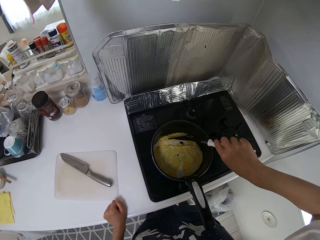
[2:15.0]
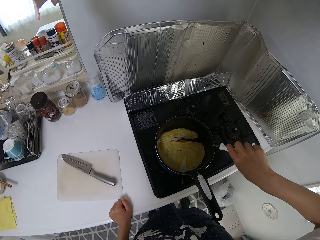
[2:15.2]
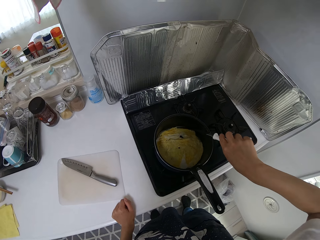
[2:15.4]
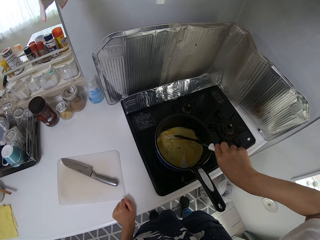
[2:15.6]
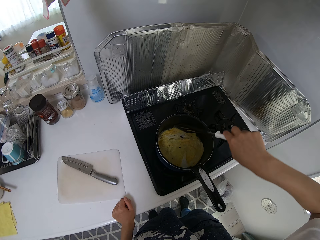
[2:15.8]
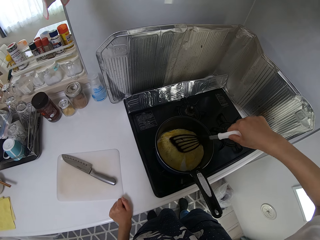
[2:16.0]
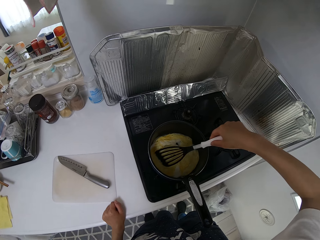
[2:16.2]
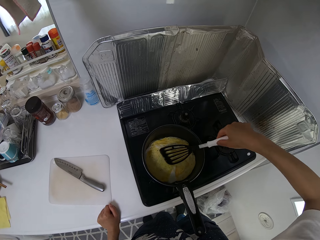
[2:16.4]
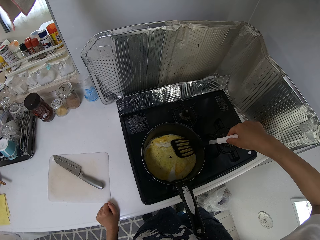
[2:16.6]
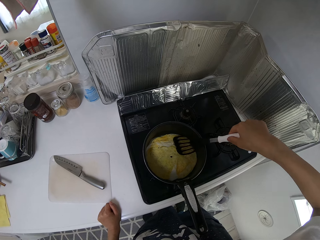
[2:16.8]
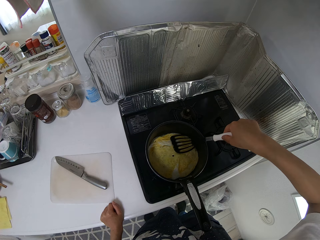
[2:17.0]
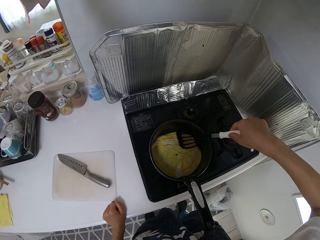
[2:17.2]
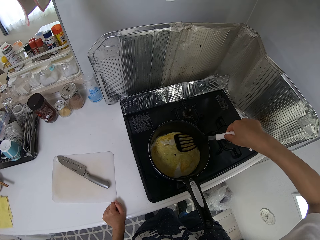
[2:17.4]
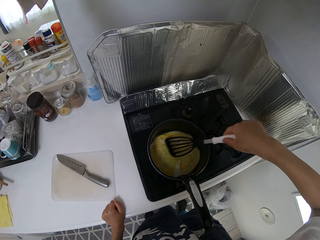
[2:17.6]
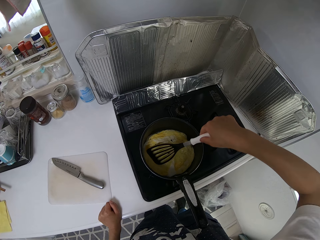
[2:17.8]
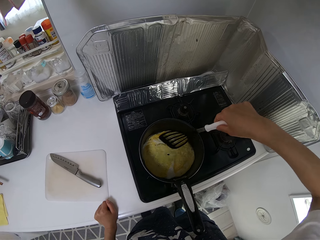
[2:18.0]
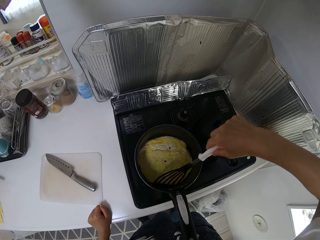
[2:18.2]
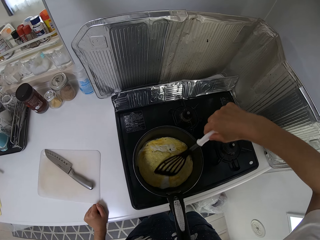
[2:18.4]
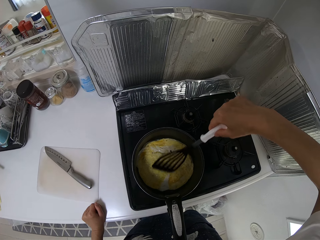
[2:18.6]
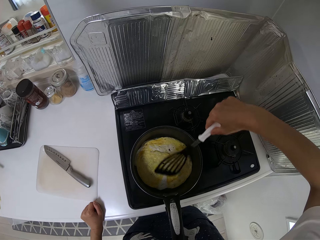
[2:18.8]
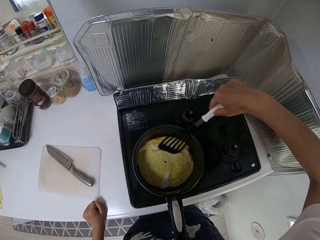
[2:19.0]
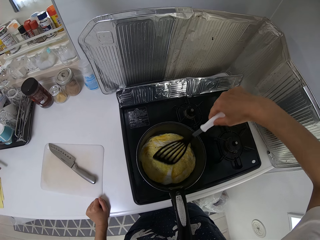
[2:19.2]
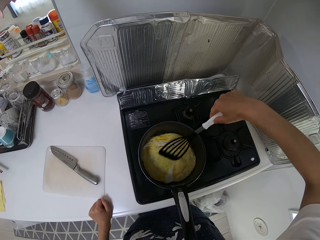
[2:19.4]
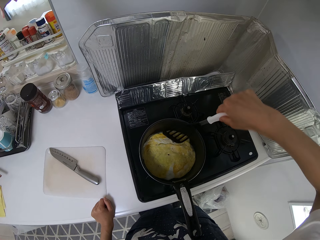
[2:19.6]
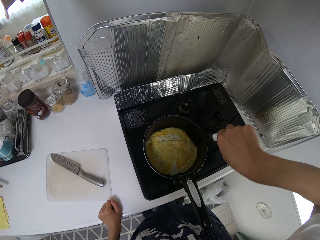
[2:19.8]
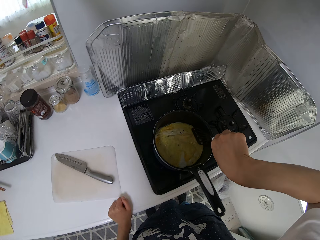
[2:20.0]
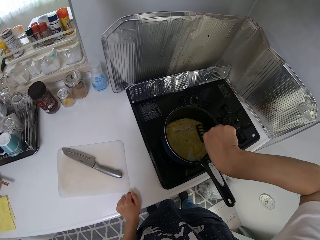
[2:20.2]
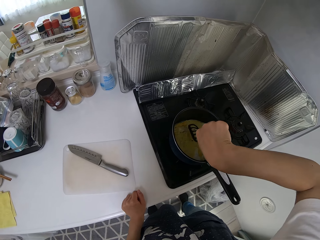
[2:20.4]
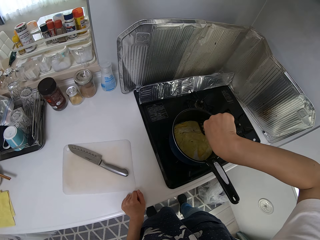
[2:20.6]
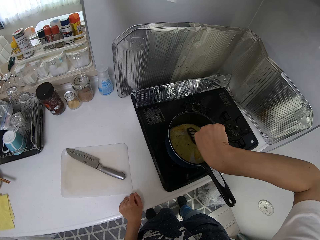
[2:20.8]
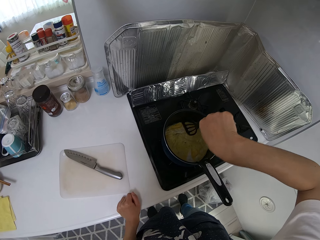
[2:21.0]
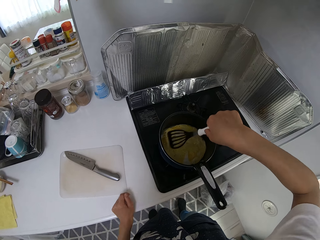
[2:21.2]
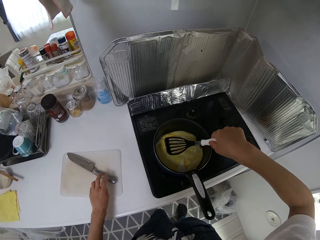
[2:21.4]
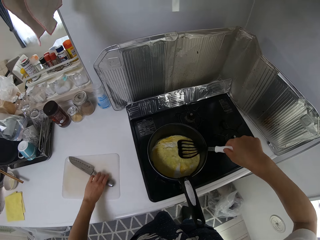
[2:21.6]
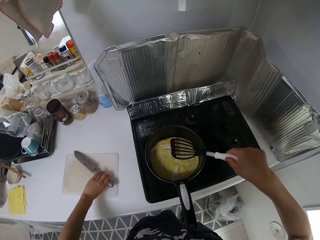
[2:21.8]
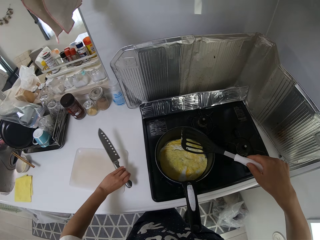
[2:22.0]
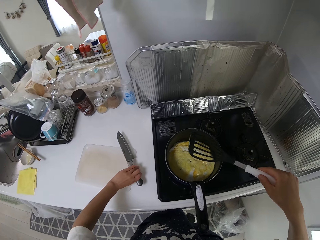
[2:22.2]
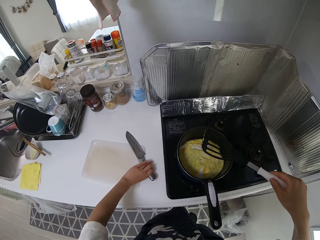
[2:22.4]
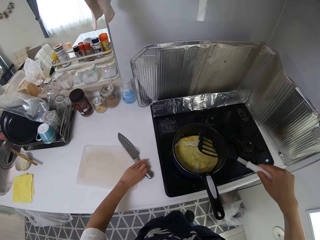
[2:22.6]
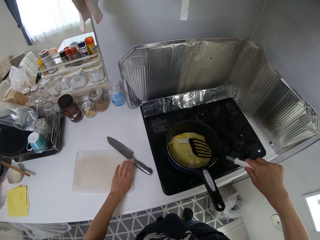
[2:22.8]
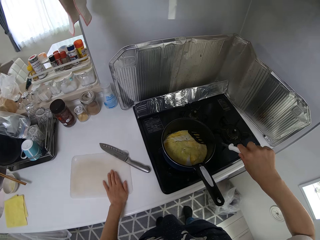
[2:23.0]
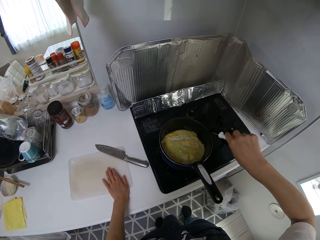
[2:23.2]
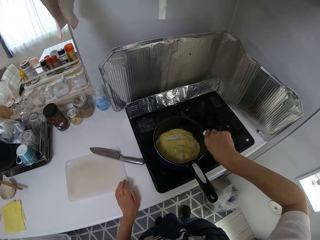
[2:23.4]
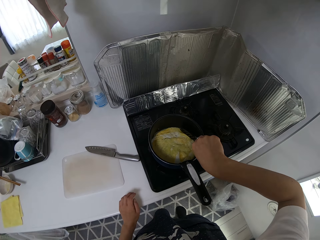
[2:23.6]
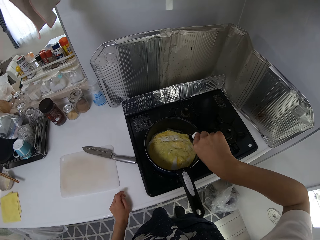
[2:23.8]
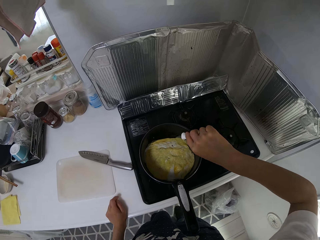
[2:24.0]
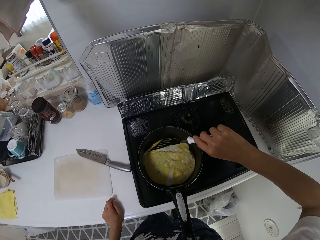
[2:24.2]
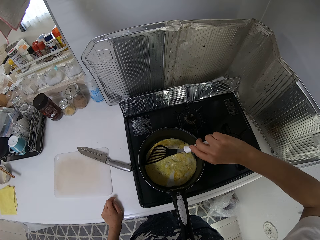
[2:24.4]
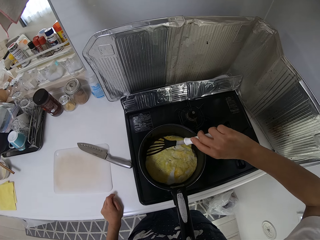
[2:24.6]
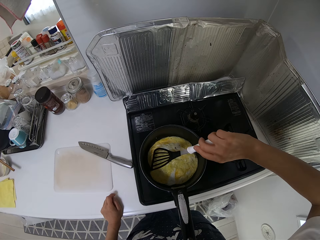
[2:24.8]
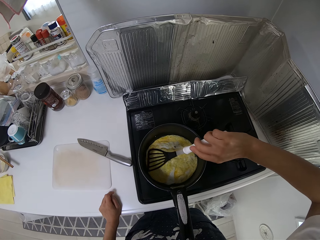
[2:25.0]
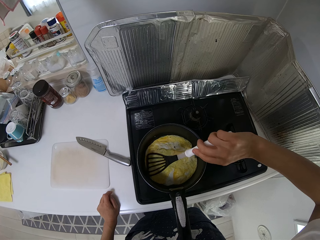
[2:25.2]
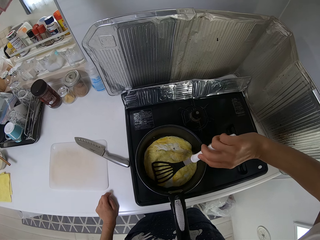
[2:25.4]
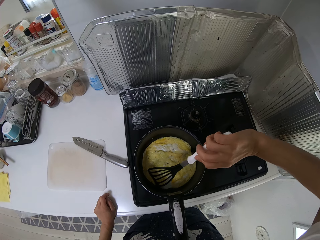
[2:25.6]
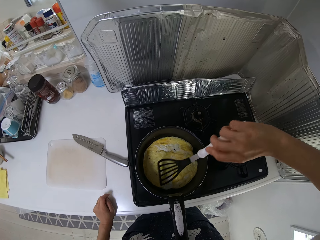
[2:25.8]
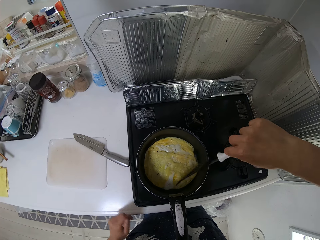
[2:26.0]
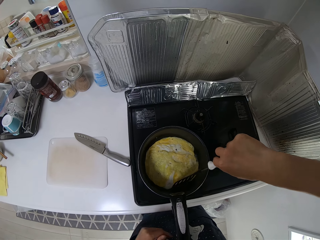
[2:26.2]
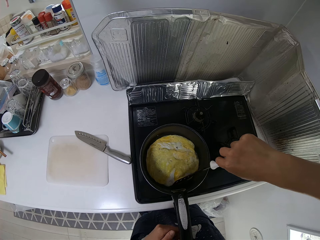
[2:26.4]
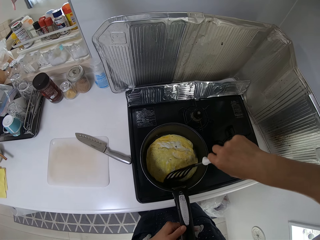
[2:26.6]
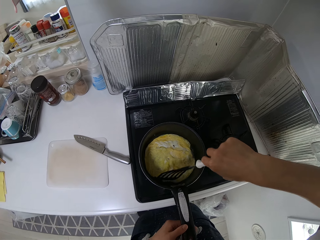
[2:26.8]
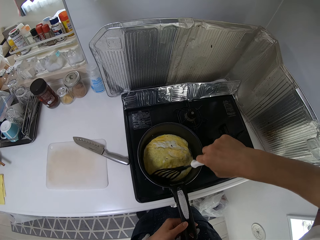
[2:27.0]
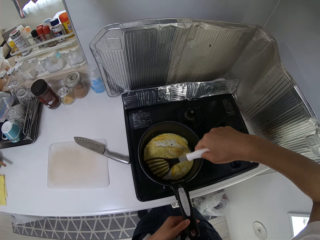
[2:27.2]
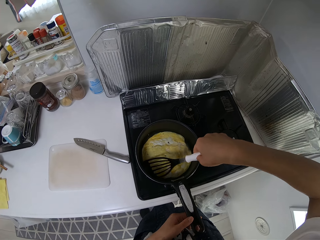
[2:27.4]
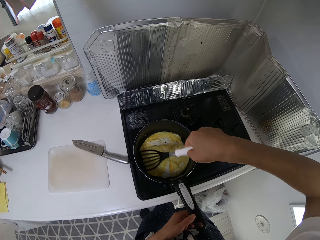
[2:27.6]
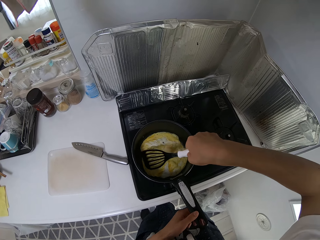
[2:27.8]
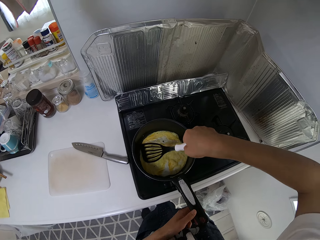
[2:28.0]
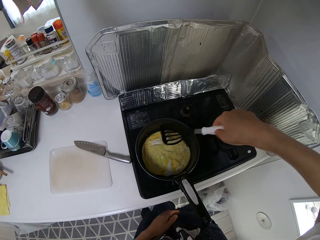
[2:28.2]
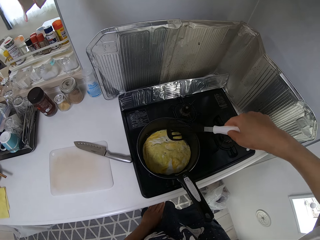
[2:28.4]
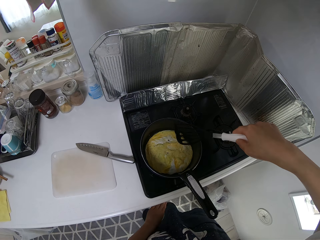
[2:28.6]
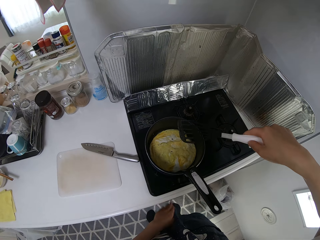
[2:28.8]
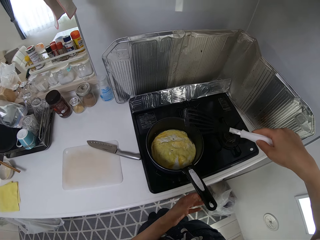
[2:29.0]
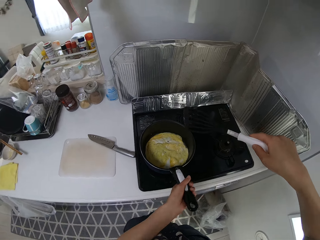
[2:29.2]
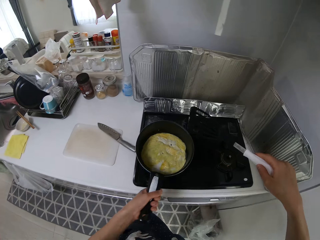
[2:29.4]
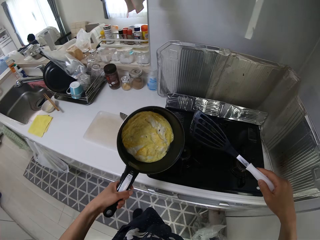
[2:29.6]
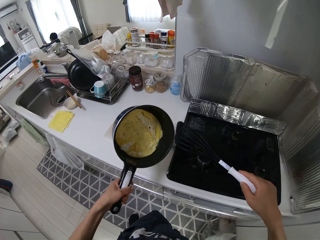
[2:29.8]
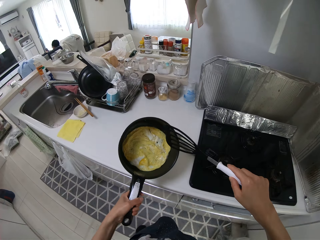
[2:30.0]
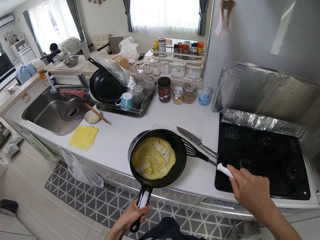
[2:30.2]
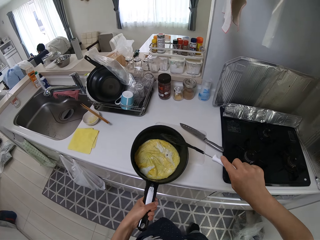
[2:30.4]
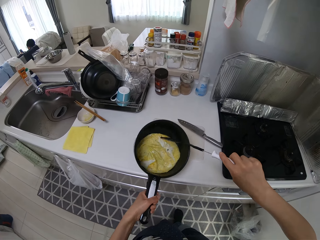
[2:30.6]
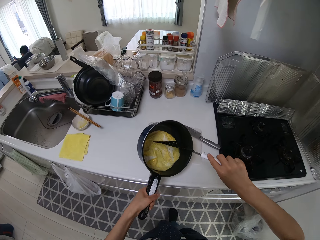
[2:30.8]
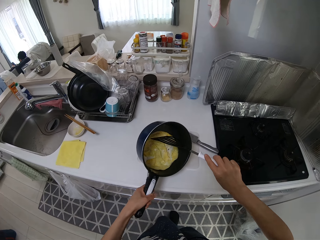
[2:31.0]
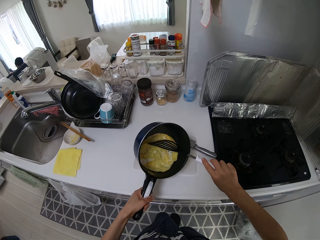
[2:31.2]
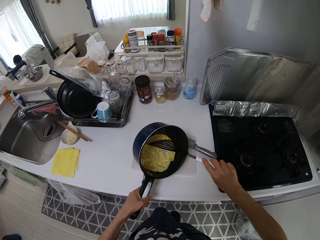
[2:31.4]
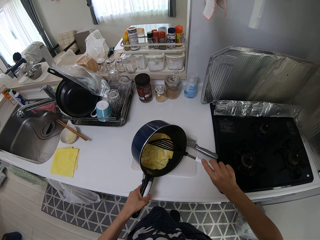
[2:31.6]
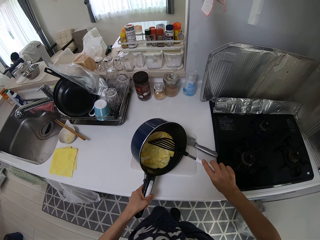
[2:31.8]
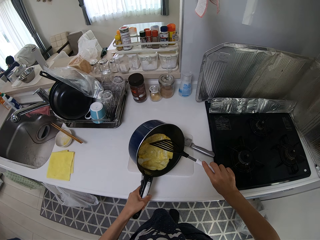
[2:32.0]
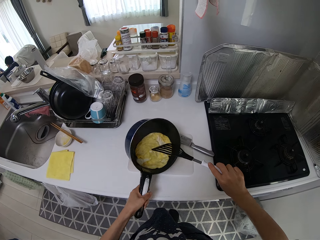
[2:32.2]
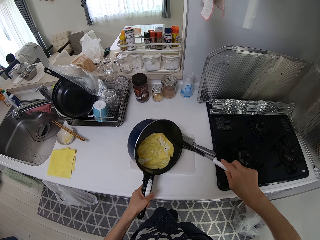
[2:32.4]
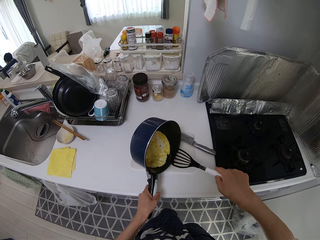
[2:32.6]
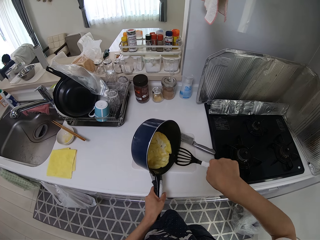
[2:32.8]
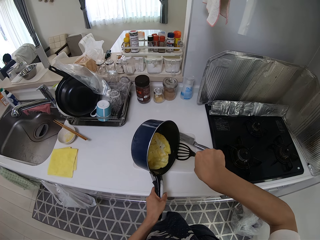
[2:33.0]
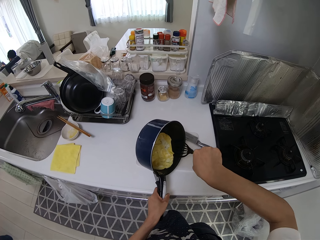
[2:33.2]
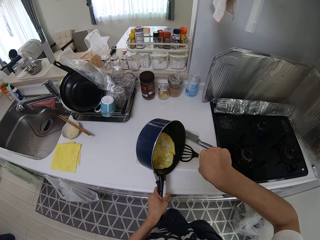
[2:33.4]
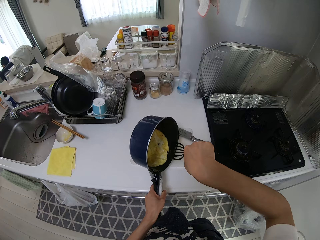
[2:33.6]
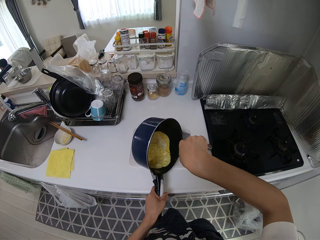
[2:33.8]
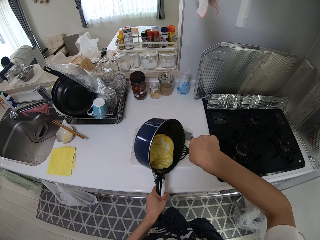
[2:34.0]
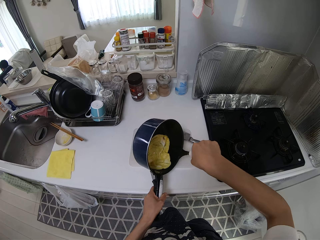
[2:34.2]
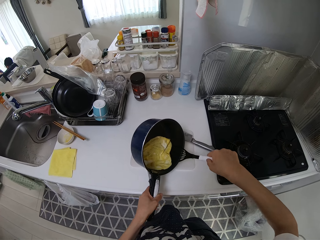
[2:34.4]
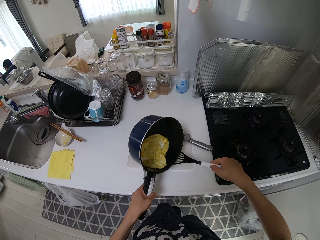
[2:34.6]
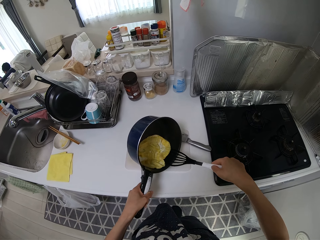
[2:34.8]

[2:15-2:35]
The camera wearer picks up a knife. She moves the knife on the cabinet with her left hand. She puts the knife on a cutting board. She spreads the egg with a slotted turner. She picks up the frypan on the gas cooker with her left hand. She shakes the frypan. She bends the frypan. She takes the fried egg out of the frypan to the tray on the cabinet with the spoon.

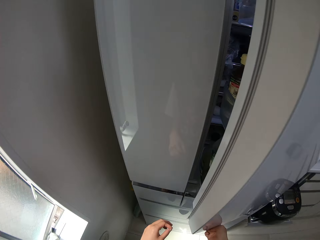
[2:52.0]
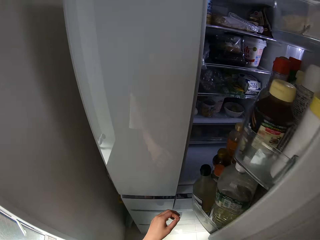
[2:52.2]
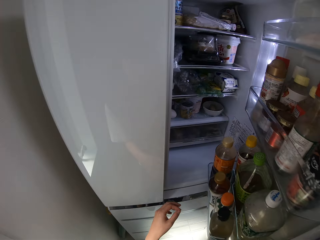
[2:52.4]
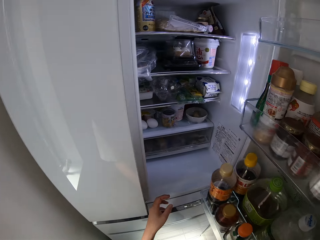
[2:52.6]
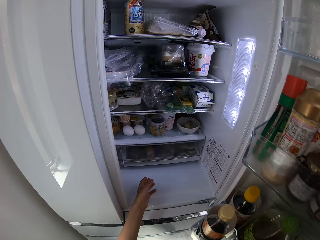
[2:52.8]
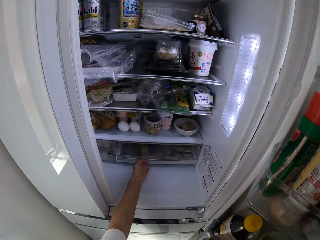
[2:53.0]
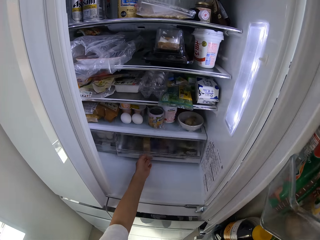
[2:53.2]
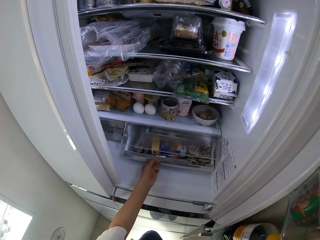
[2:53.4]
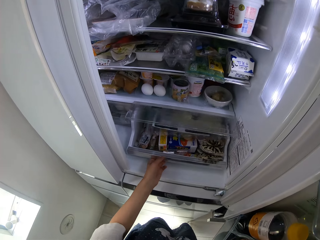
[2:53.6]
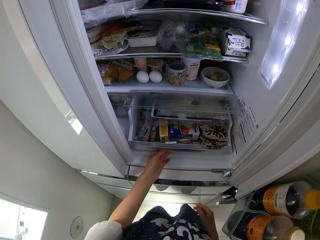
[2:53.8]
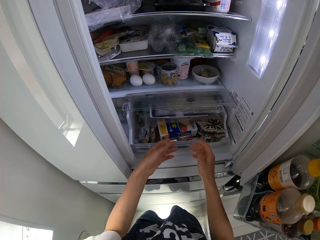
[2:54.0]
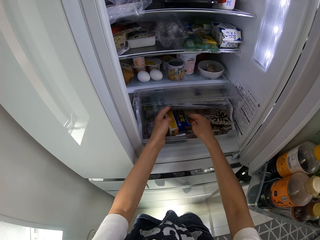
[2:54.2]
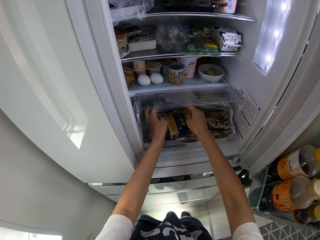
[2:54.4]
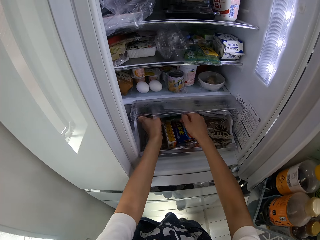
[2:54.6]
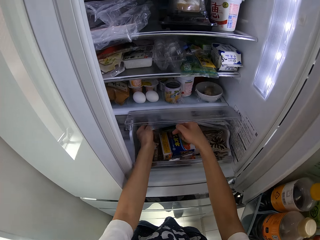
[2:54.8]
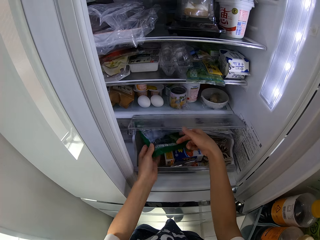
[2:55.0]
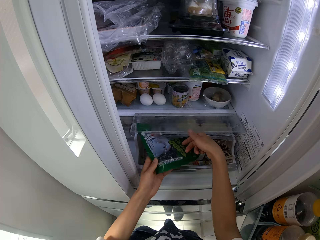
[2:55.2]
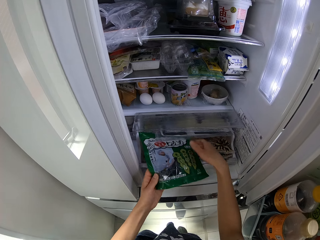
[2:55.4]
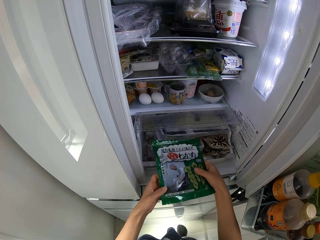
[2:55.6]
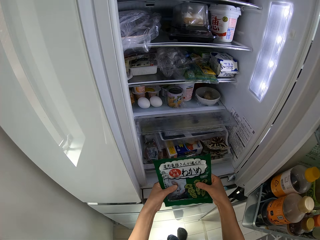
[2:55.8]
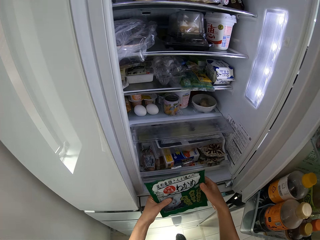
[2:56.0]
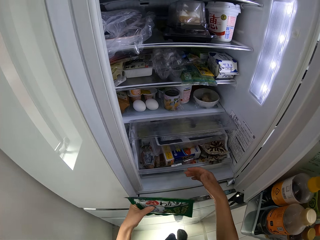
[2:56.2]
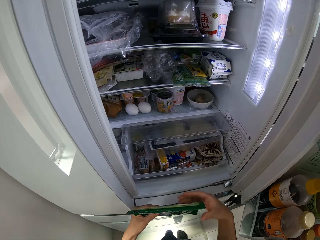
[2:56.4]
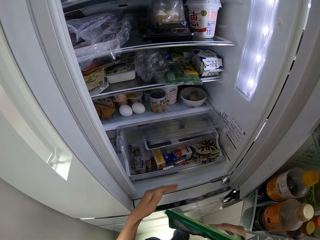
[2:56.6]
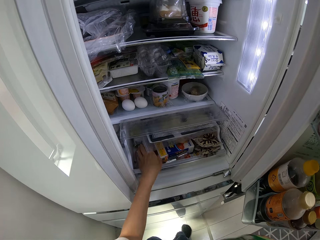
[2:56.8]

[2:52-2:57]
The camera wearer opens a fridge door. They pull out a compartment in the fridge. They pick a nylon from the compartment with both hands.
